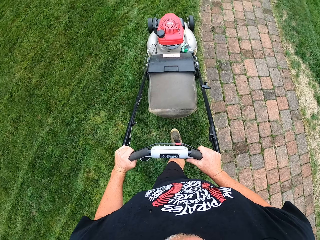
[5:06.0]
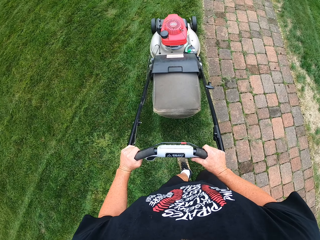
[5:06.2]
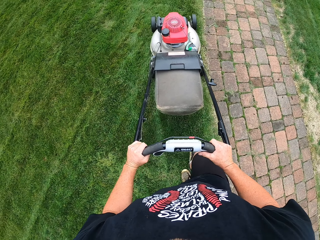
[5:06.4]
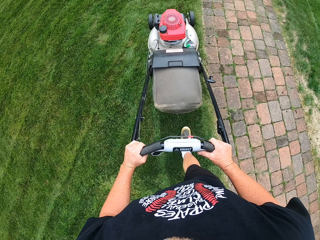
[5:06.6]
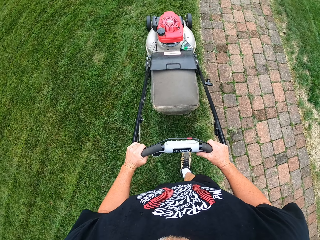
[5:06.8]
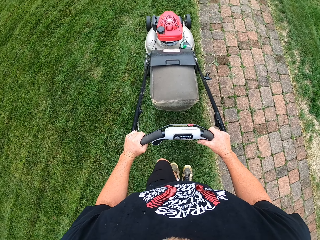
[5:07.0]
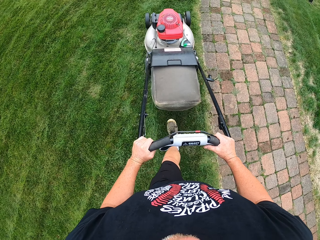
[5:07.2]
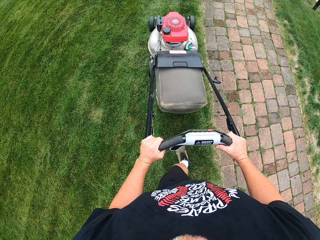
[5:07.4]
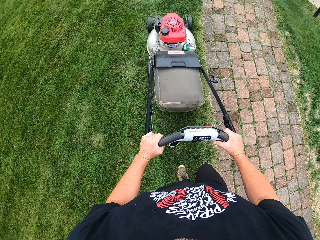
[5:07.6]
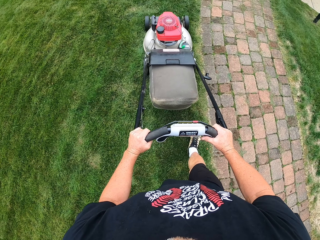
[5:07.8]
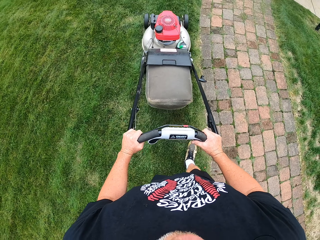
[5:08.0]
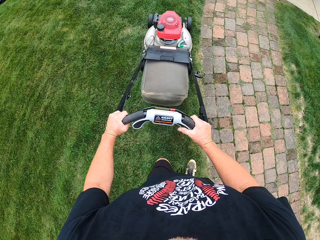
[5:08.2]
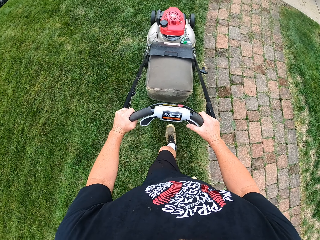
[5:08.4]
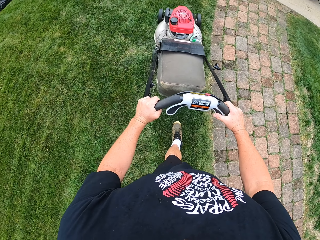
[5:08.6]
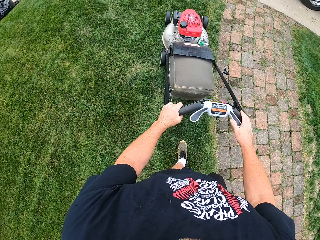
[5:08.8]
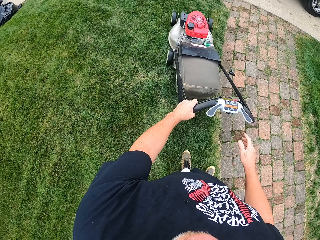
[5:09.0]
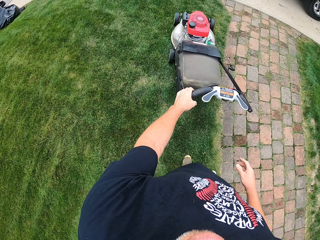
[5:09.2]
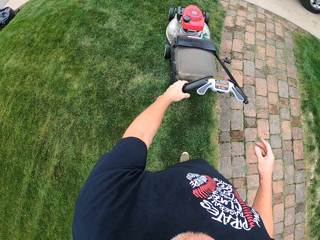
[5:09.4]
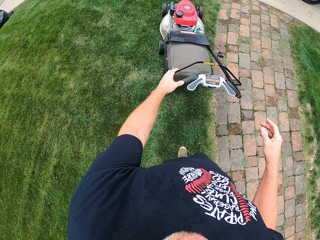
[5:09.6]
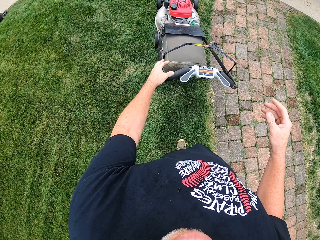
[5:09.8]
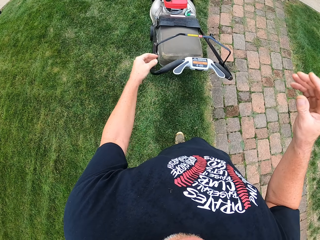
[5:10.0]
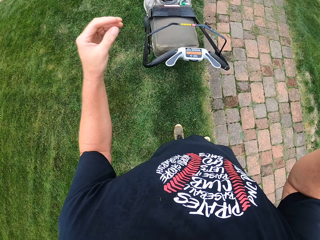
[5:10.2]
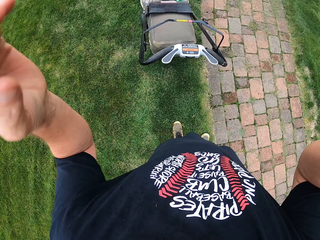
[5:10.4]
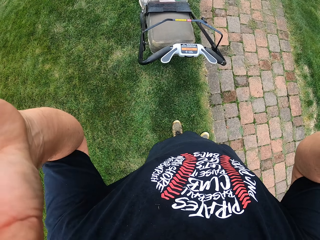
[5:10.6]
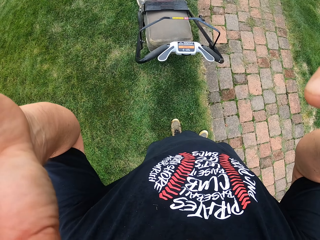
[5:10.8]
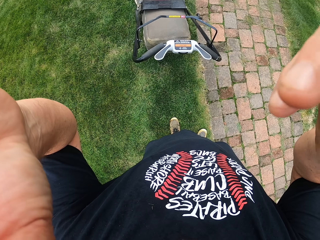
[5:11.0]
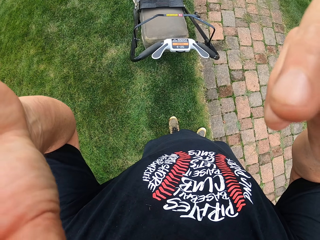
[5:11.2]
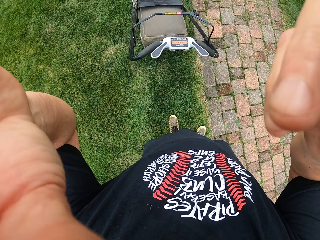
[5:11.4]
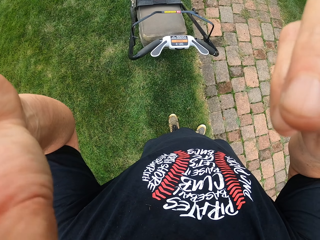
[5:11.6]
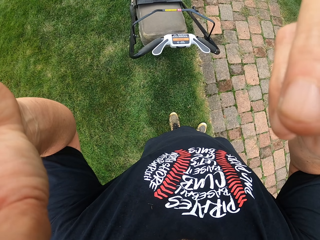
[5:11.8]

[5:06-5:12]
The camera wearer releases his right hand from the lawn mower. He stops, lifts his hands and adjusts a camera on his head.
